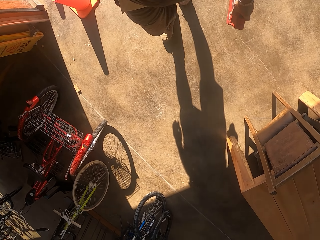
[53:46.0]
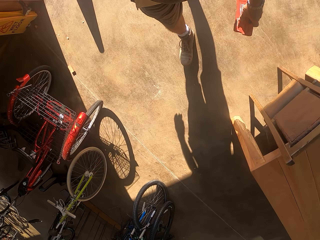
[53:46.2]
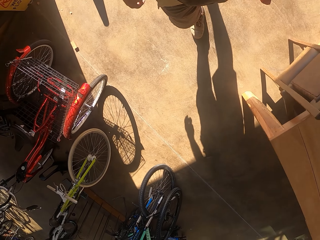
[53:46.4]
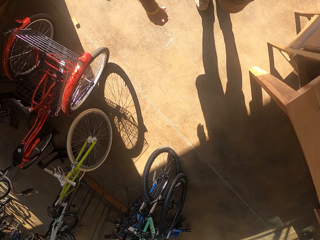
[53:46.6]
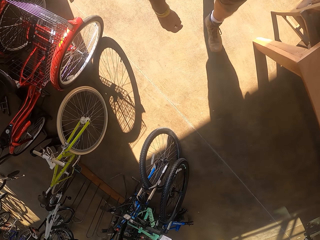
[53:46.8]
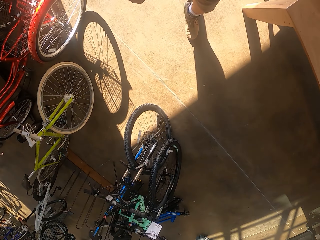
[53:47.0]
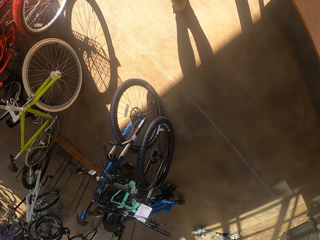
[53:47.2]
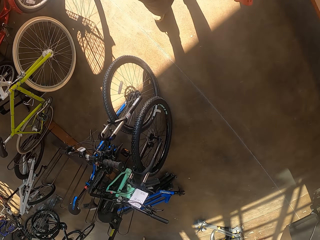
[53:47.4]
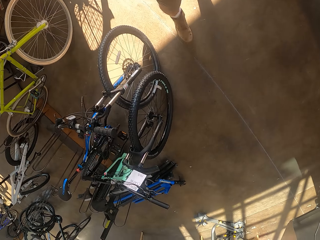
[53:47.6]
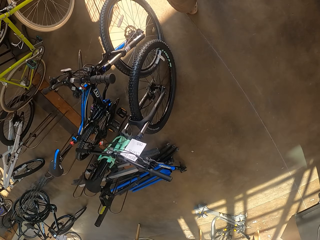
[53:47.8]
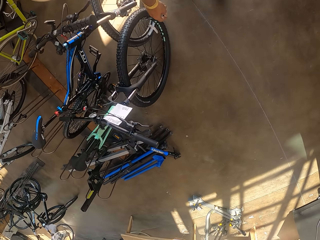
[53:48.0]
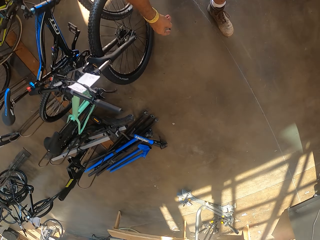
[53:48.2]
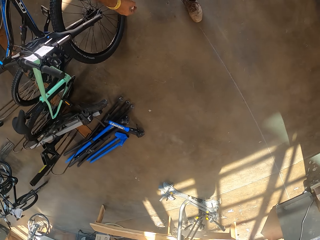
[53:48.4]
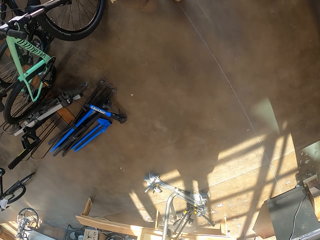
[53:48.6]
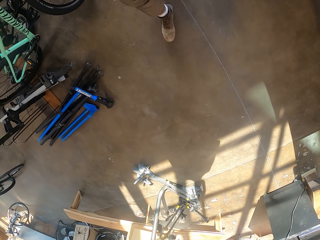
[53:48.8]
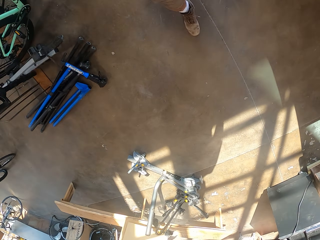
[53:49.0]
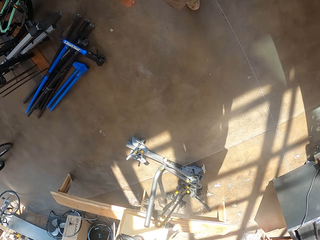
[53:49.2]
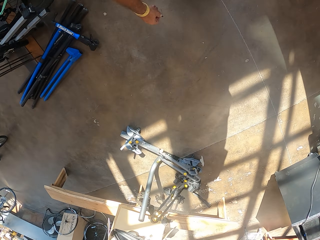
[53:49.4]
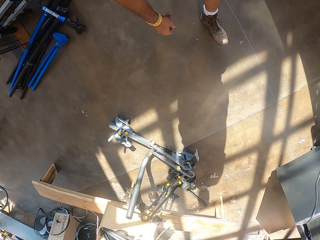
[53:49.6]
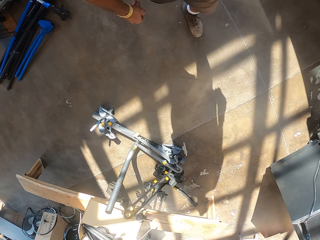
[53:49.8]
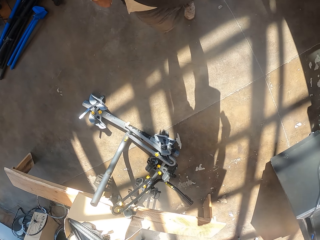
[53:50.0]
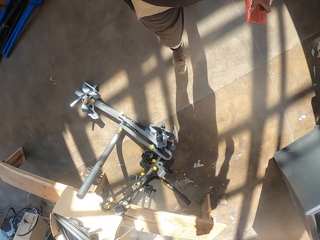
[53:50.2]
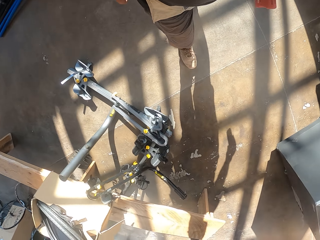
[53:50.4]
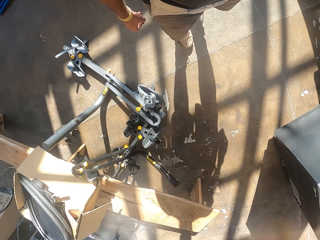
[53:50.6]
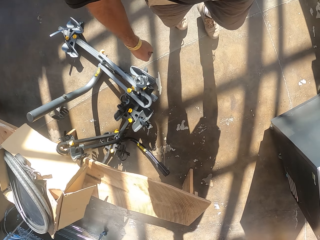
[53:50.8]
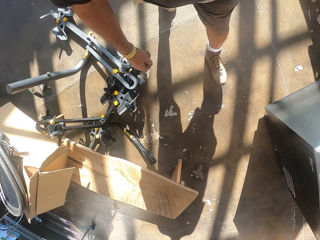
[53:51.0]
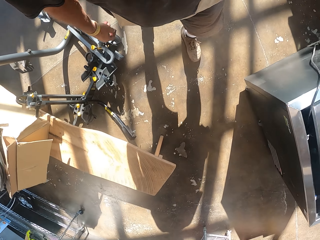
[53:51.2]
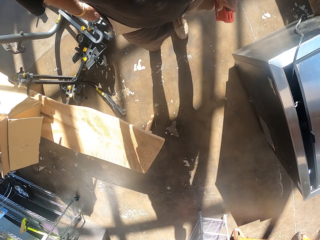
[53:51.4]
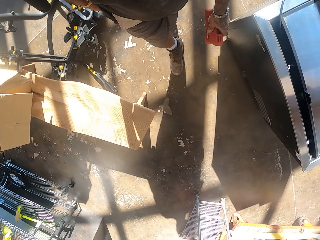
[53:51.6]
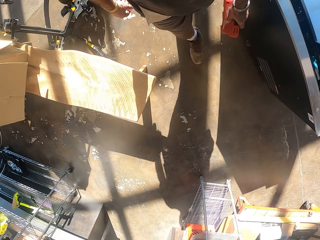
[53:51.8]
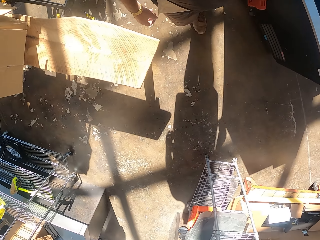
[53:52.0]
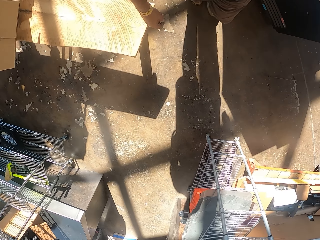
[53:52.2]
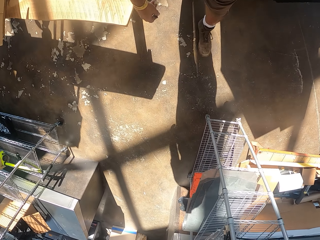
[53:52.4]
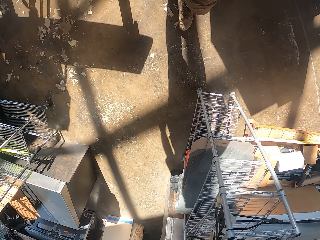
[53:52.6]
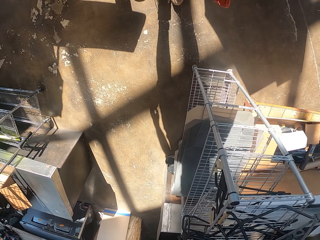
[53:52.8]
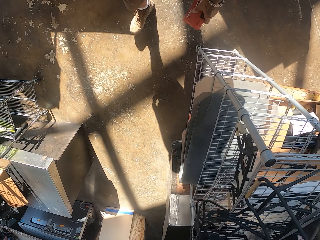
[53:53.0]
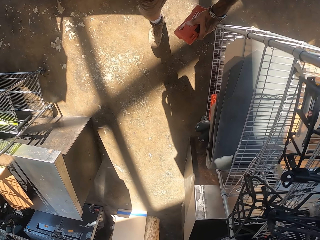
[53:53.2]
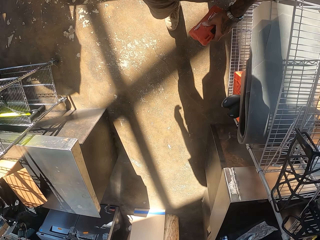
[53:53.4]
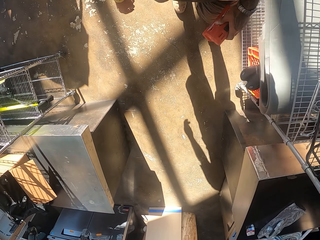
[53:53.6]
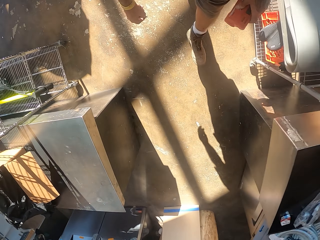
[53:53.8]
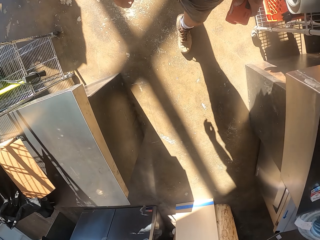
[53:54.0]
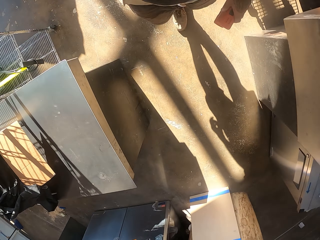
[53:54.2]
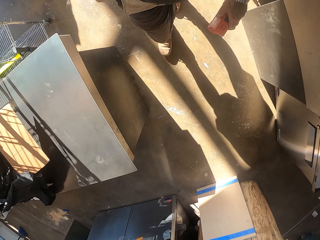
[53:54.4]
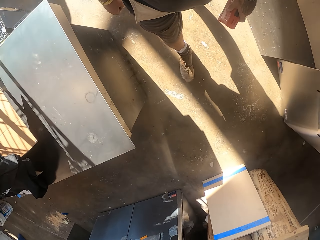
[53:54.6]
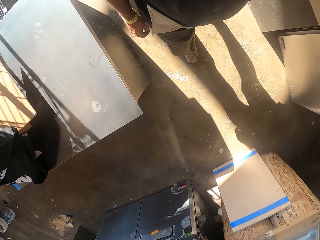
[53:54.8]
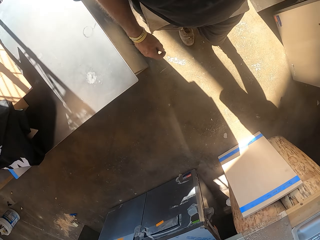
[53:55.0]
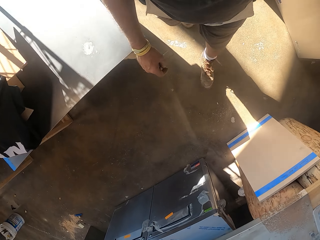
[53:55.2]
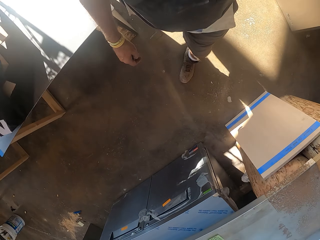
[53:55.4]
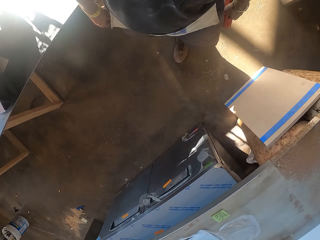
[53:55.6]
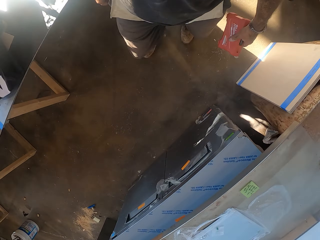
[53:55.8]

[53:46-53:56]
The camera wearer walks in the workshop.

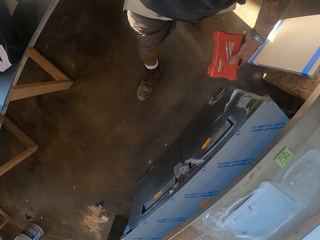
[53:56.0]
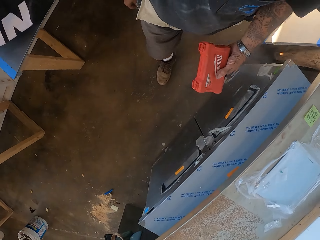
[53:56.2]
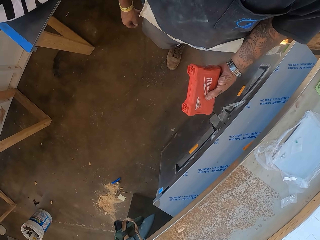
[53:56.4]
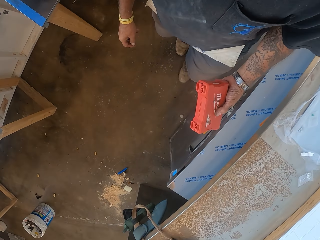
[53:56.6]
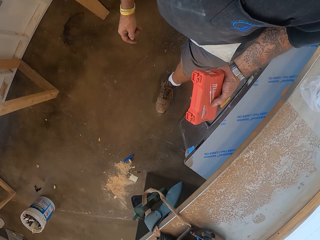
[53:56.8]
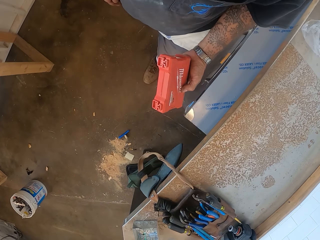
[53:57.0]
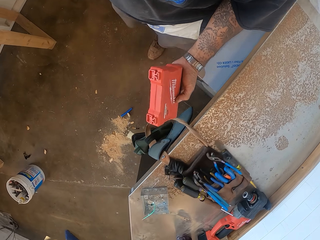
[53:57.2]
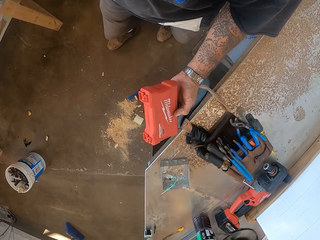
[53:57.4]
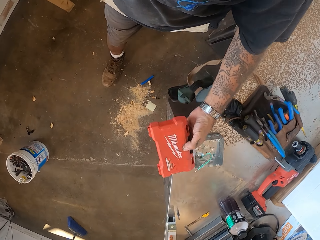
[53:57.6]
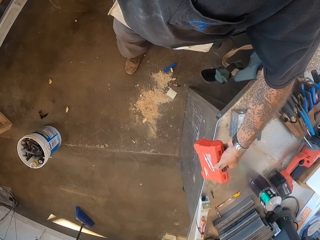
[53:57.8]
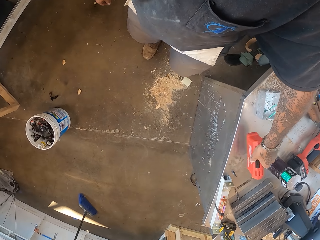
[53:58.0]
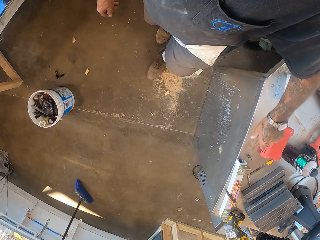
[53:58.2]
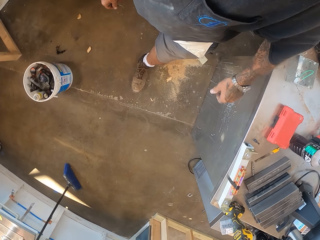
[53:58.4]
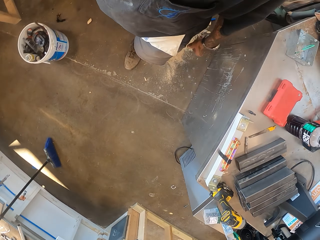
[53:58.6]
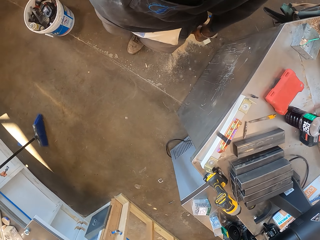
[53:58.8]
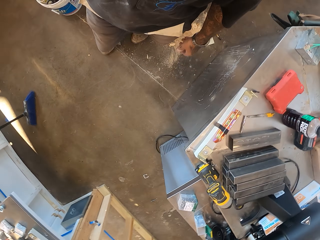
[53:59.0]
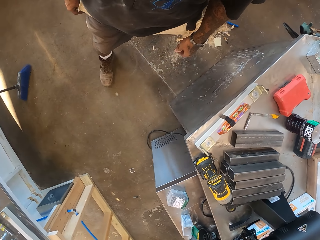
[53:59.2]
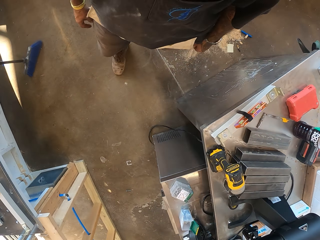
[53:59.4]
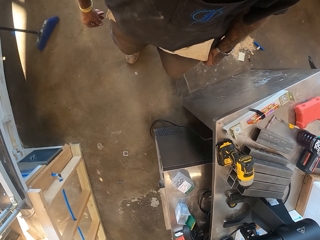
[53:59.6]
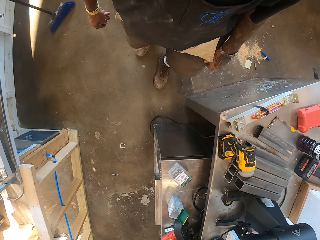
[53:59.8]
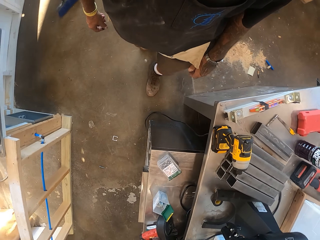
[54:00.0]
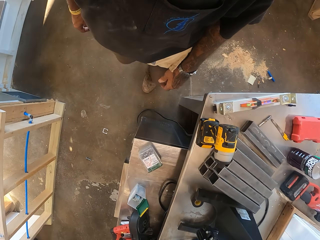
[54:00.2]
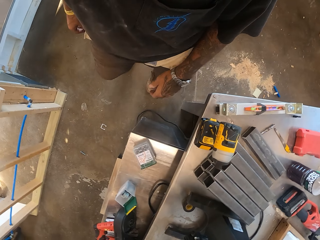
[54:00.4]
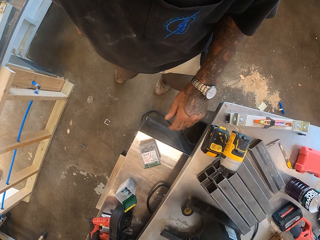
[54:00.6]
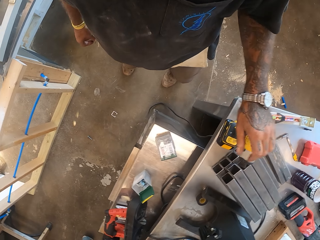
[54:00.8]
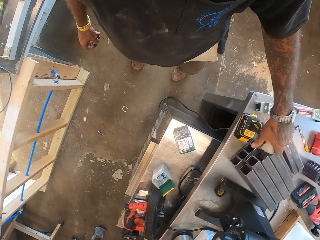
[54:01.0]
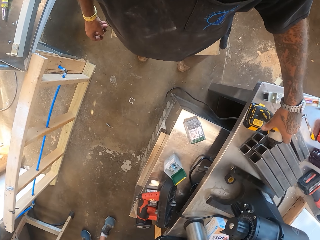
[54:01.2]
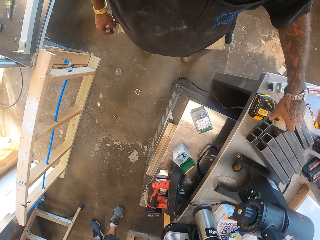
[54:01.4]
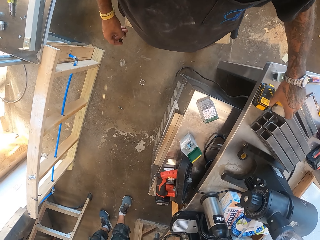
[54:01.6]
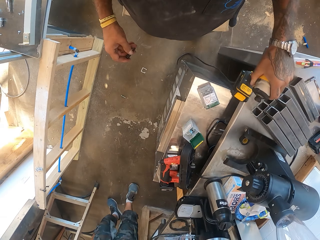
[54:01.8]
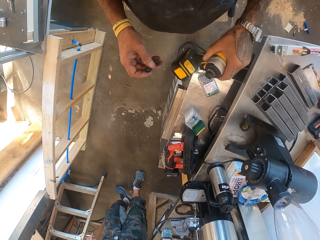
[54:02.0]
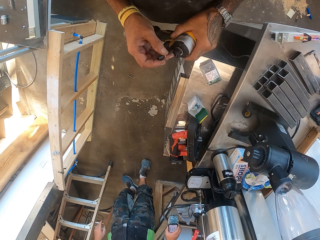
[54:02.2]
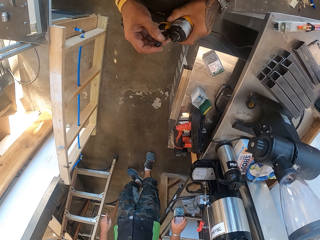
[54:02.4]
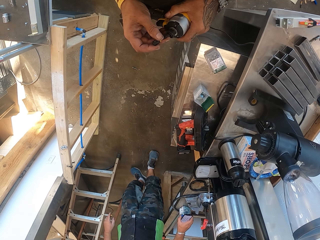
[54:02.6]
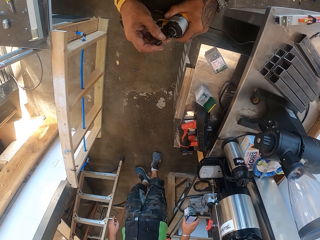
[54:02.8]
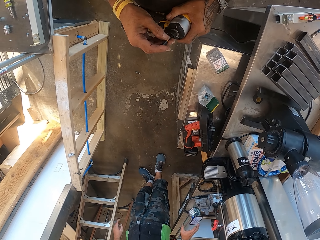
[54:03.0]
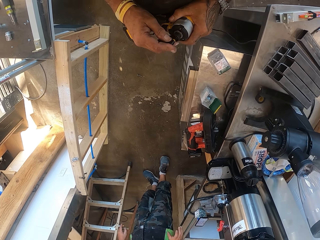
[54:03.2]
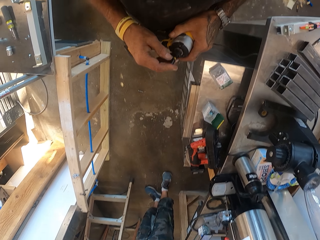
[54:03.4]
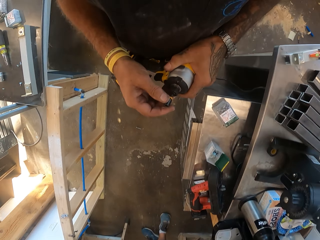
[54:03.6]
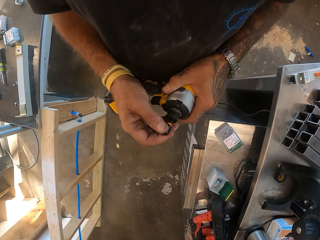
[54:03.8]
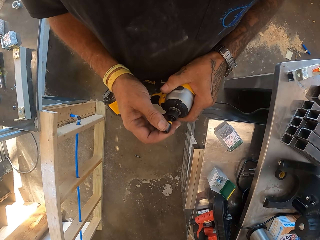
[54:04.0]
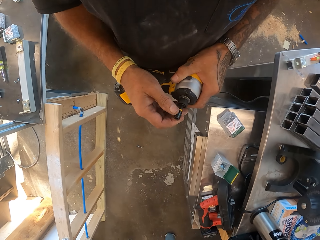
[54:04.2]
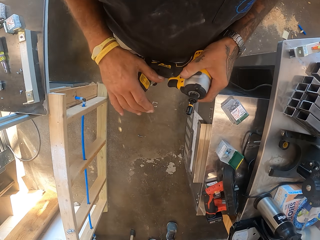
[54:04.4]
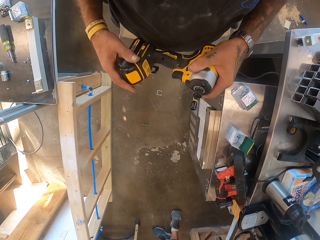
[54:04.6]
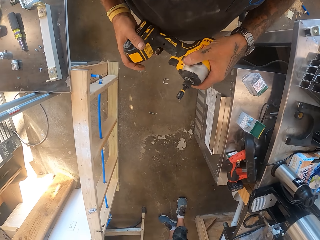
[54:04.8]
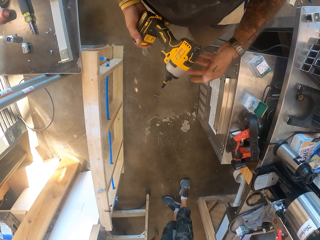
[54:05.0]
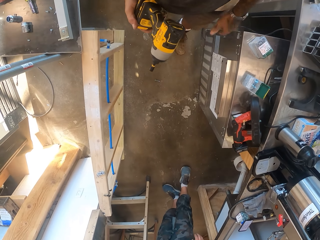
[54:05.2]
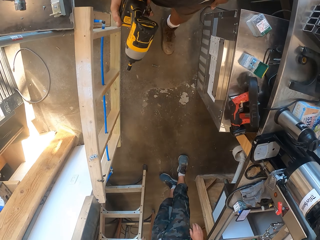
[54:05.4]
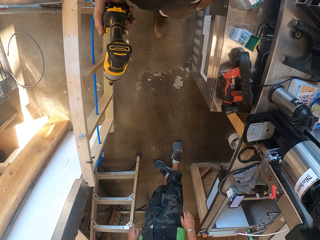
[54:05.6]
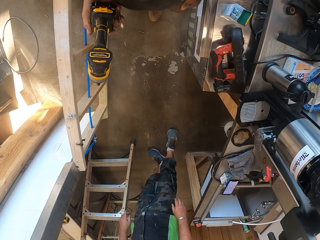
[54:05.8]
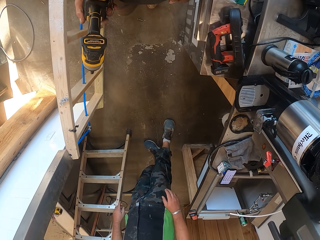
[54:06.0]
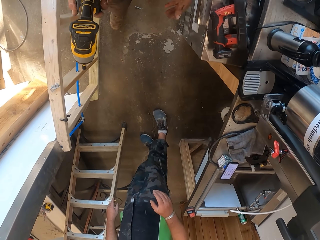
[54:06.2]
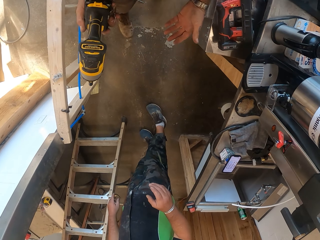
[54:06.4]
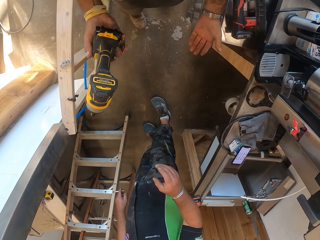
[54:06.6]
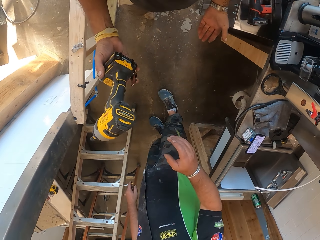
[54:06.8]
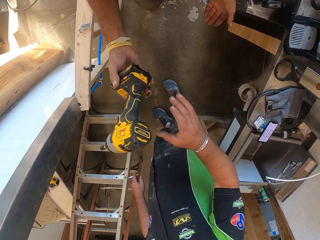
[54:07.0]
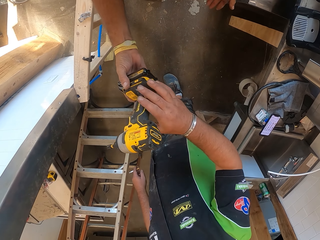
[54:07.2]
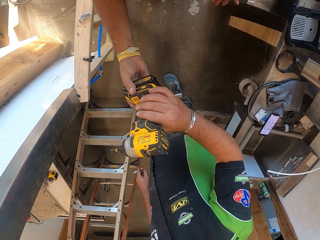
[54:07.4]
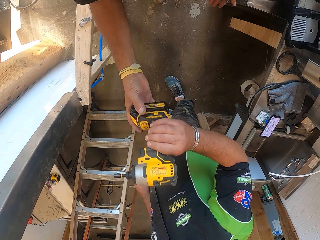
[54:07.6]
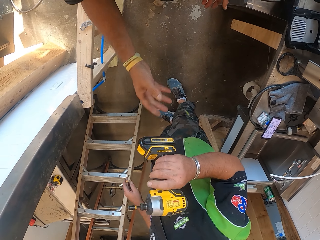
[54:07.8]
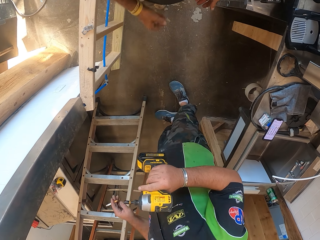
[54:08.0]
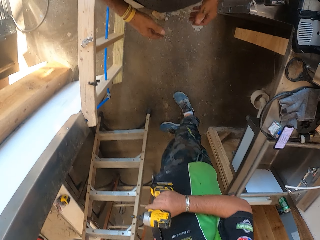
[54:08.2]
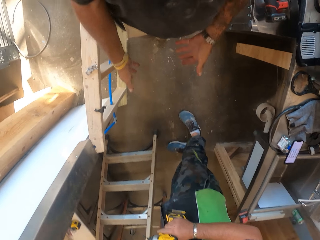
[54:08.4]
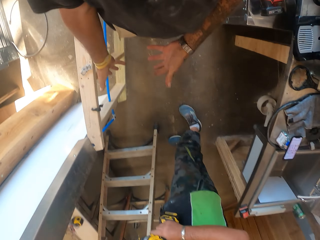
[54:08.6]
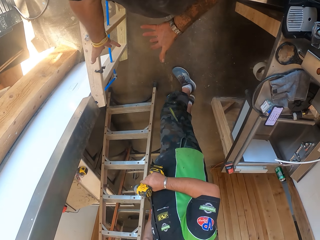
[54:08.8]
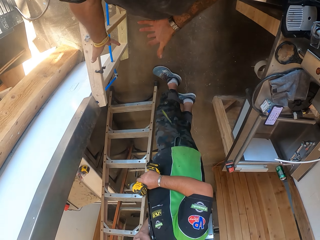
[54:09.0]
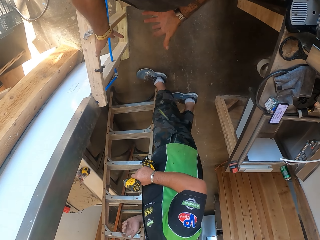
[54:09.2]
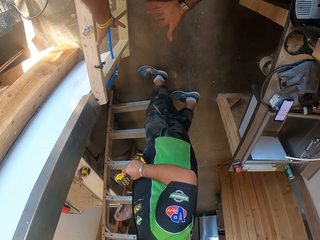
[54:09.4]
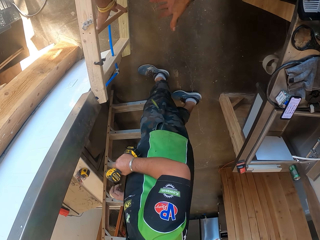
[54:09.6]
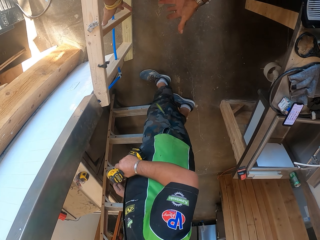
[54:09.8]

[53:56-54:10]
The camera wearer puts the tool box on the table. They walk in the workshop. They pick up a drill. They hold a screwdriver. They fix the bolt. They fasten the drill. They walk in the room. A person picks up the screwdriver. The camera wearer gives the person the drill.
